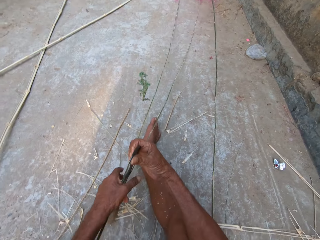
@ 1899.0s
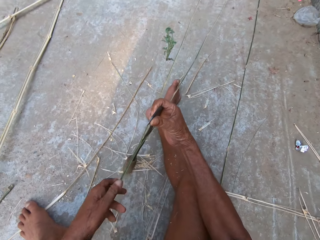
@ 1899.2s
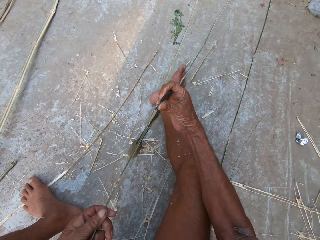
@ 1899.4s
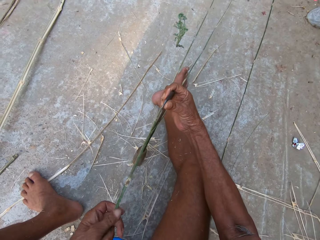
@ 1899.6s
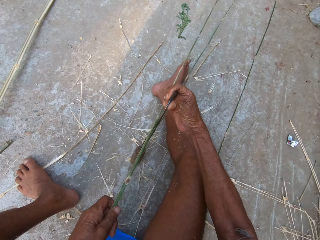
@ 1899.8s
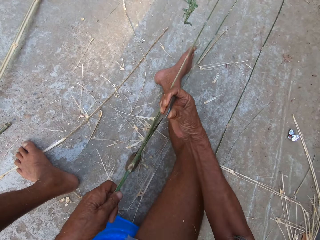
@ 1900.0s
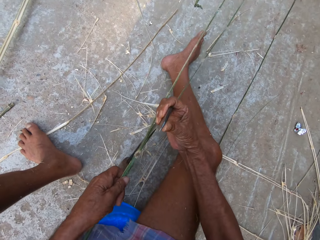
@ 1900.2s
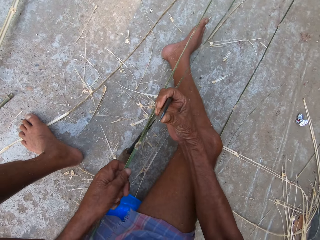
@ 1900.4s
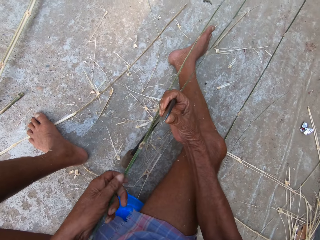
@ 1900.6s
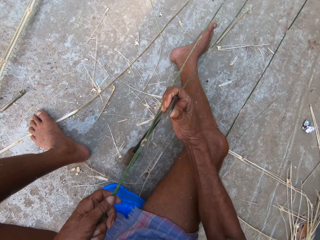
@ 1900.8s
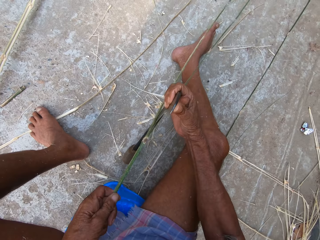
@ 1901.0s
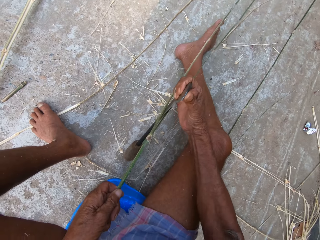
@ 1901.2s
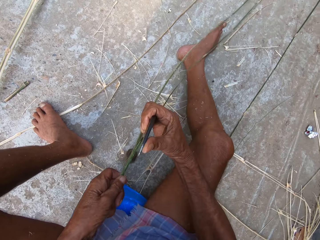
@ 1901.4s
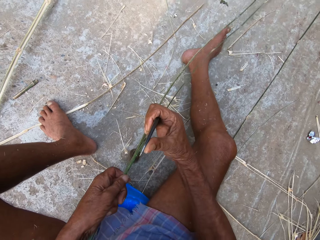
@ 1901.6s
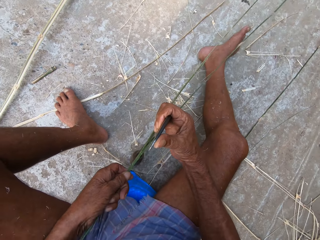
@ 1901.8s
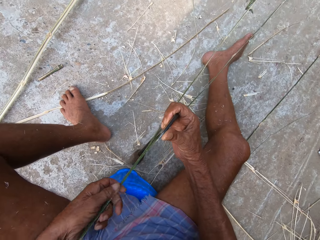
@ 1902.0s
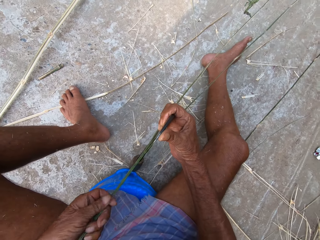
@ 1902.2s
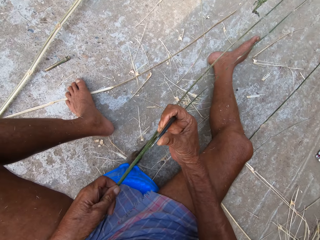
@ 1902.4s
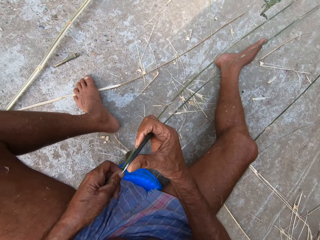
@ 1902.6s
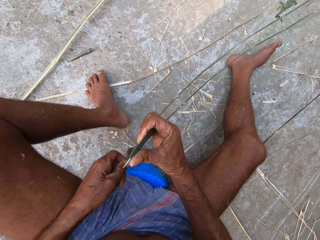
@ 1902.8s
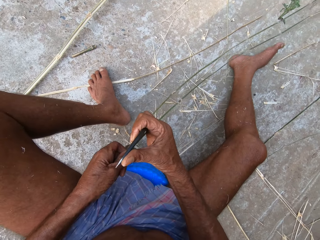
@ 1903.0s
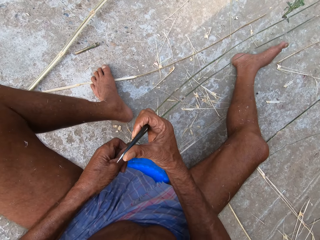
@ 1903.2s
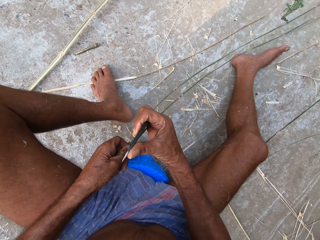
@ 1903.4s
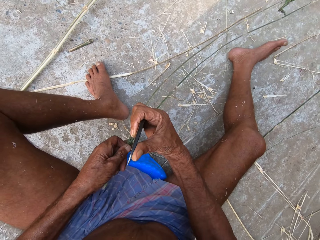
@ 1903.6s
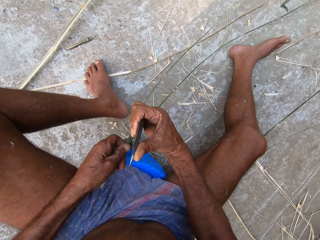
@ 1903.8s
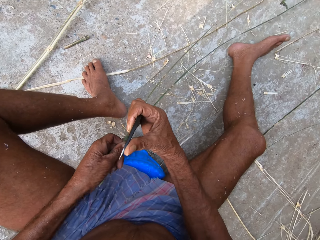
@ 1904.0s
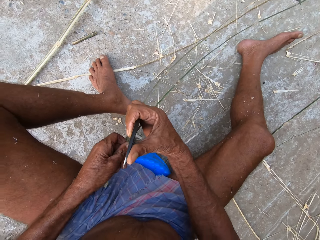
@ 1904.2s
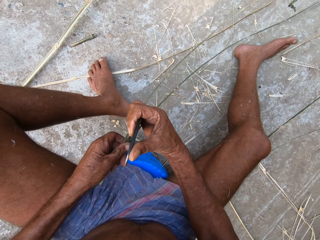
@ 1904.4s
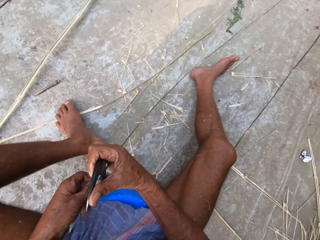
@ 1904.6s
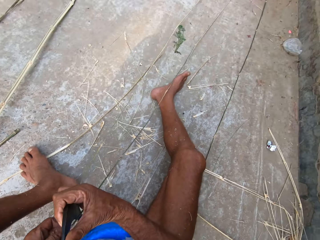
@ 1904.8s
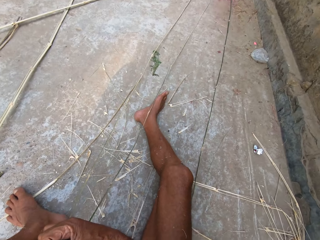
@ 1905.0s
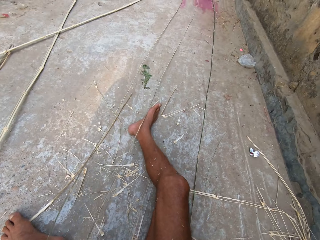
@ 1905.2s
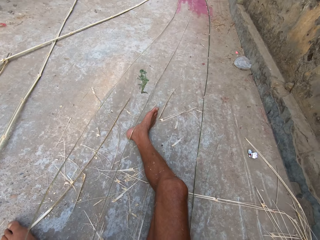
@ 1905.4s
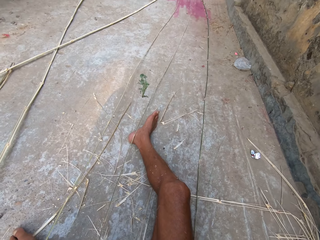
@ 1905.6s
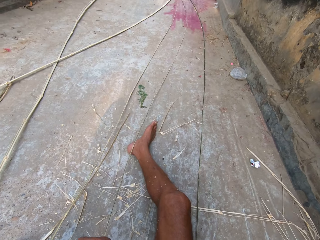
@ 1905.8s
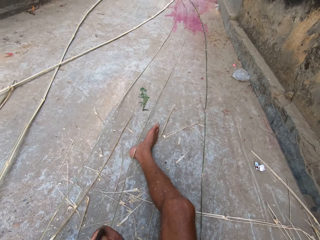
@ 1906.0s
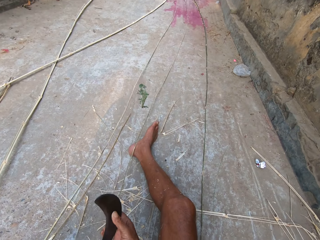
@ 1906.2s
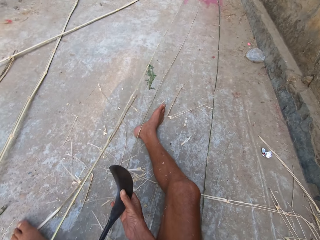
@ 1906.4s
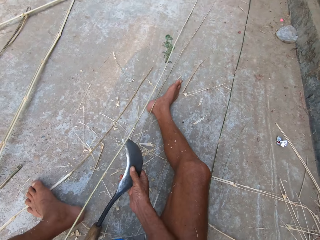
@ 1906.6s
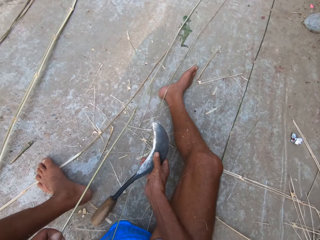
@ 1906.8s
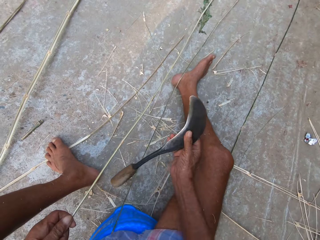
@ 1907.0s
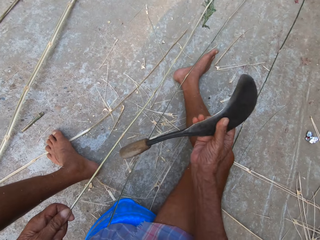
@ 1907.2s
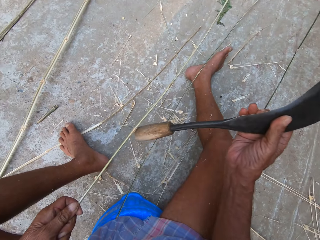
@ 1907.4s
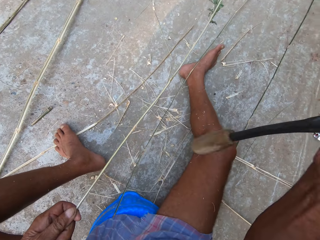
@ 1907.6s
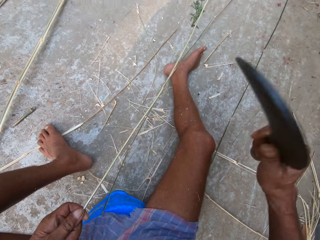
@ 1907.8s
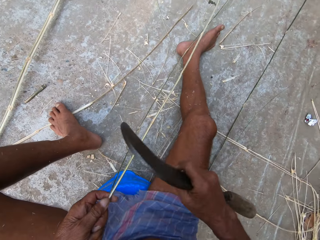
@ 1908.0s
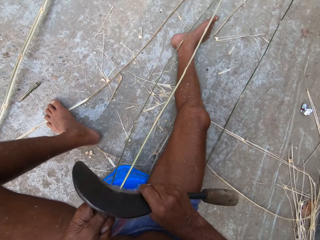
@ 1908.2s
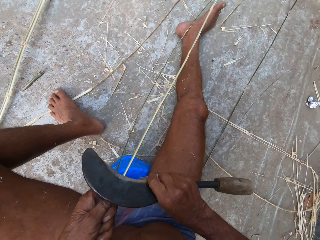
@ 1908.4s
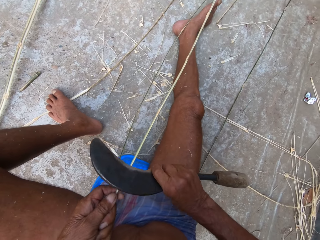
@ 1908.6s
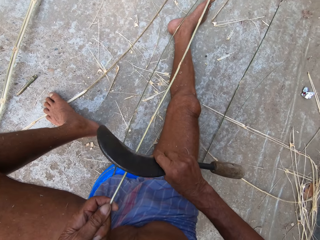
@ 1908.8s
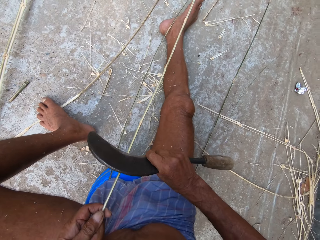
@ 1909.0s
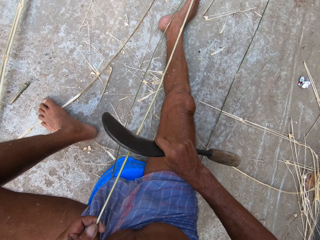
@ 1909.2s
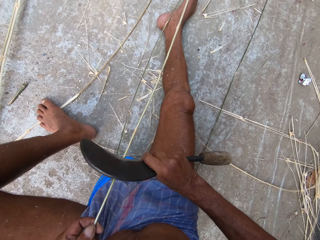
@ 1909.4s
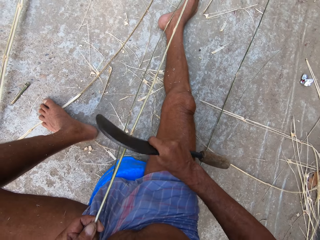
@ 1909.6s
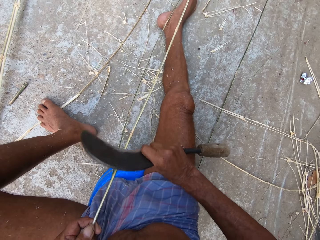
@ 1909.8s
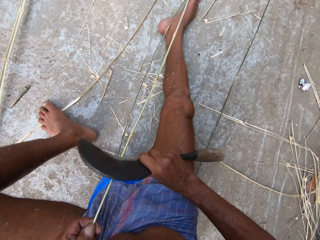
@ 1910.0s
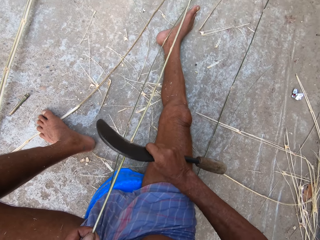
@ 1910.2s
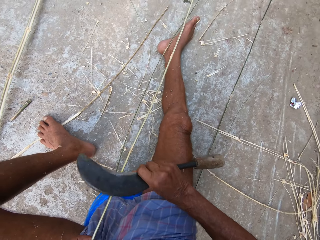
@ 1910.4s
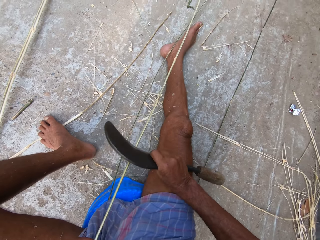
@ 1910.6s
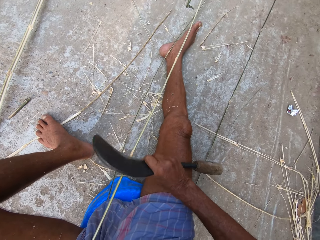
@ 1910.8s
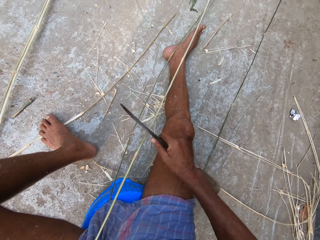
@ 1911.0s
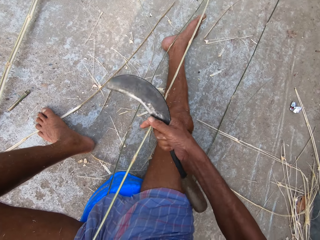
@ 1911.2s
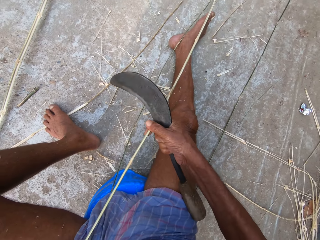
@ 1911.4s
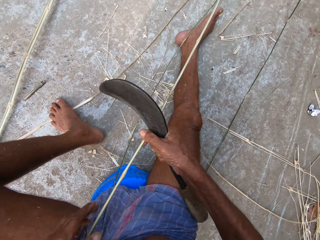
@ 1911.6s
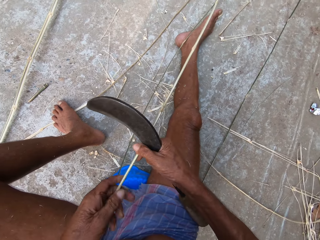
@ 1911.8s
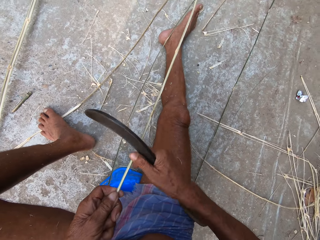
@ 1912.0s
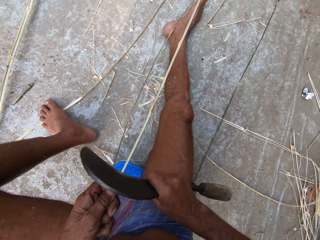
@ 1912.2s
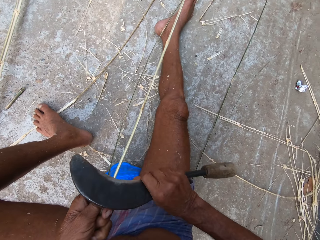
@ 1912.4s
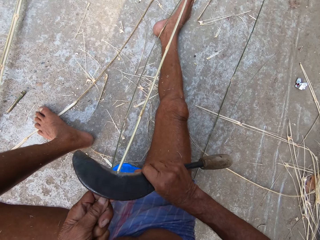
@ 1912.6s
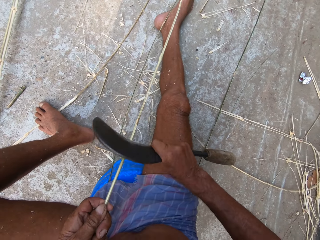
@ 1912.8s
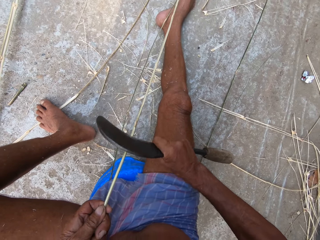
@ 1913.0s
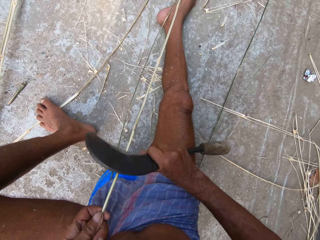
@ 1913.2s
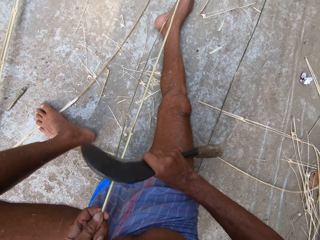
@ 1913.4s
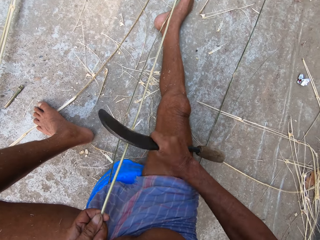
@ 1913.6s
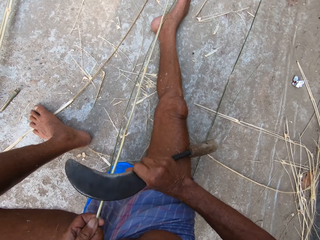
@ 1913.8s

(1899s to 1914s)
The camera wearer splits the bamboo stick with the sickle in his right hand. He scrapes the bamboo stick with the sickle in his right hand. He shapes the stick with a machete.

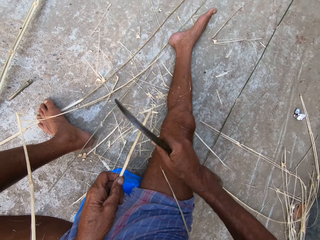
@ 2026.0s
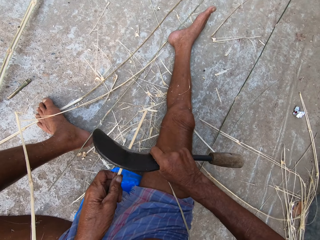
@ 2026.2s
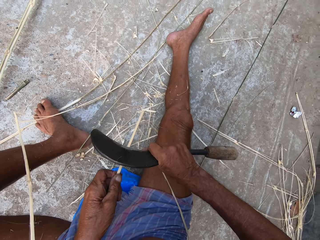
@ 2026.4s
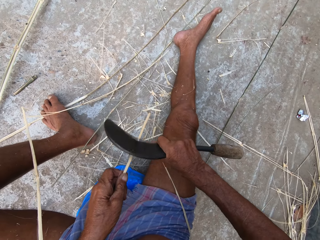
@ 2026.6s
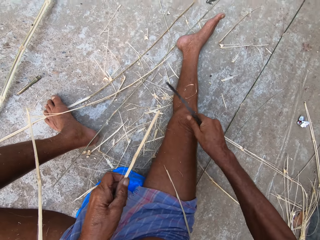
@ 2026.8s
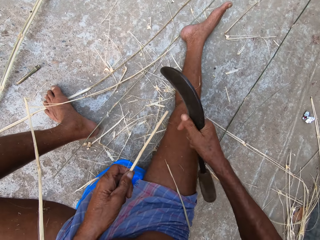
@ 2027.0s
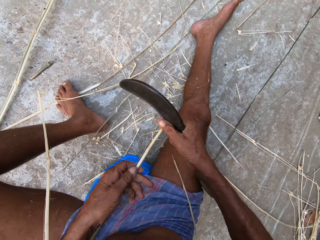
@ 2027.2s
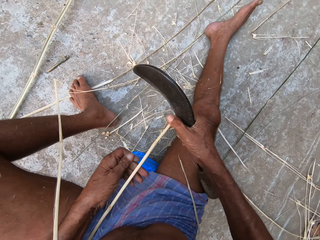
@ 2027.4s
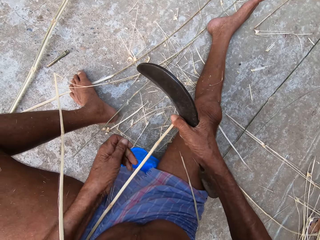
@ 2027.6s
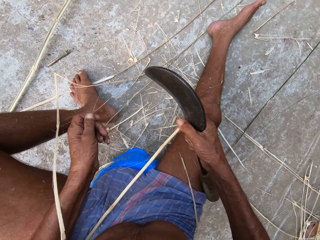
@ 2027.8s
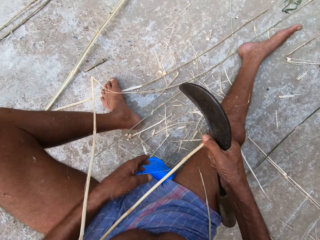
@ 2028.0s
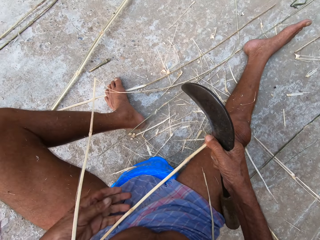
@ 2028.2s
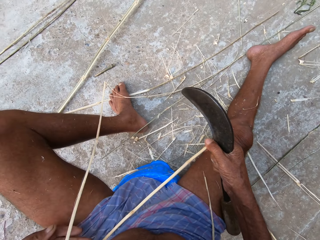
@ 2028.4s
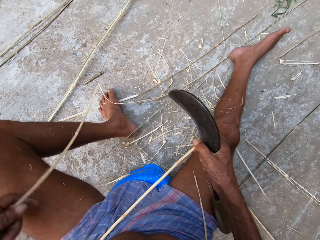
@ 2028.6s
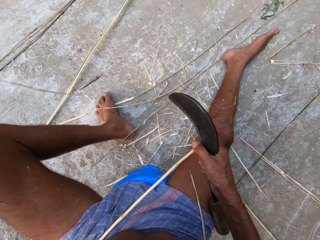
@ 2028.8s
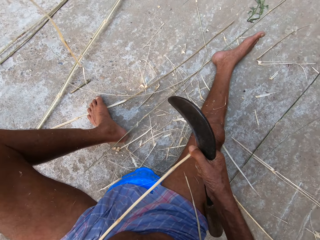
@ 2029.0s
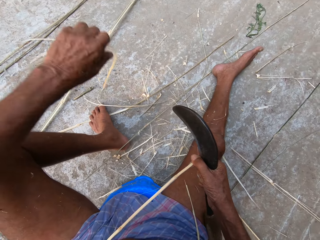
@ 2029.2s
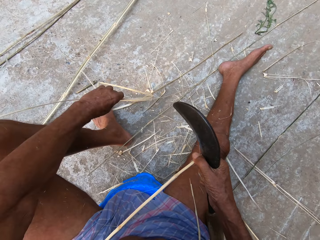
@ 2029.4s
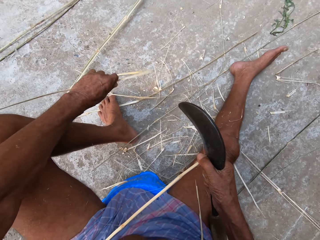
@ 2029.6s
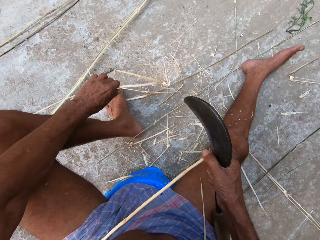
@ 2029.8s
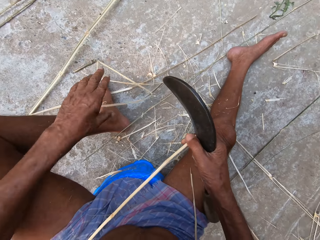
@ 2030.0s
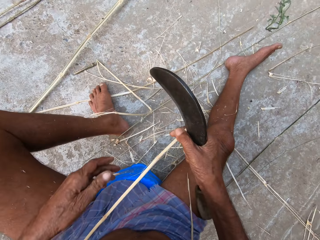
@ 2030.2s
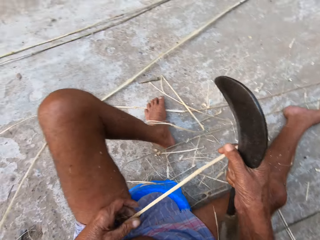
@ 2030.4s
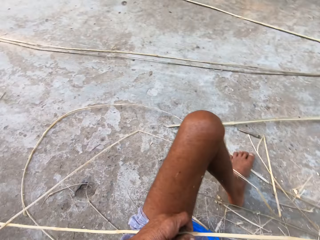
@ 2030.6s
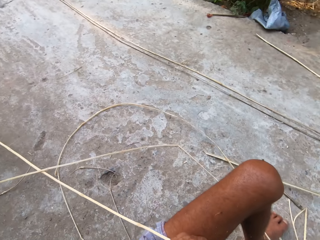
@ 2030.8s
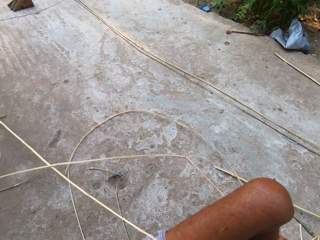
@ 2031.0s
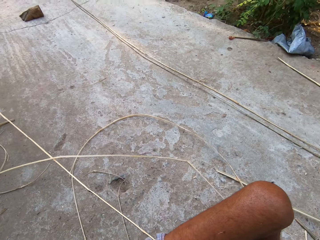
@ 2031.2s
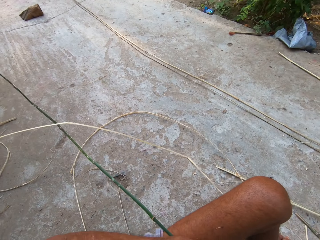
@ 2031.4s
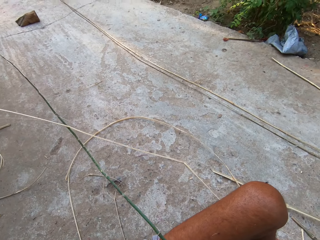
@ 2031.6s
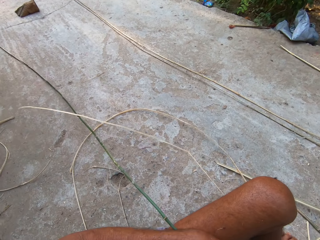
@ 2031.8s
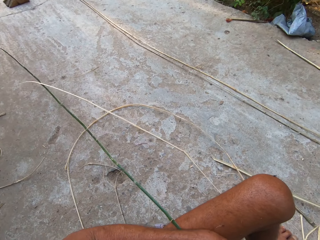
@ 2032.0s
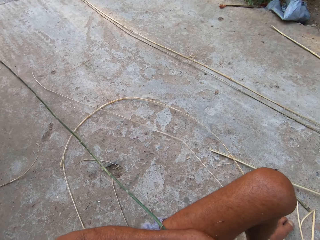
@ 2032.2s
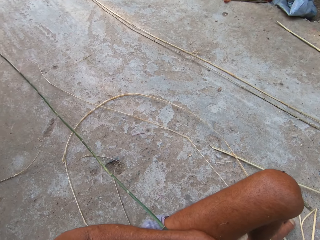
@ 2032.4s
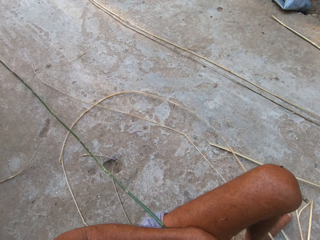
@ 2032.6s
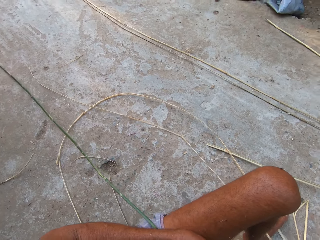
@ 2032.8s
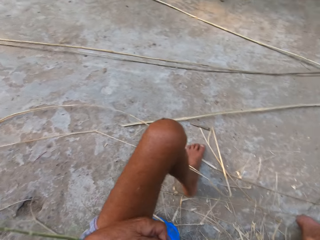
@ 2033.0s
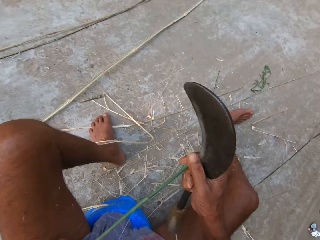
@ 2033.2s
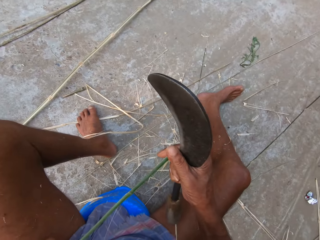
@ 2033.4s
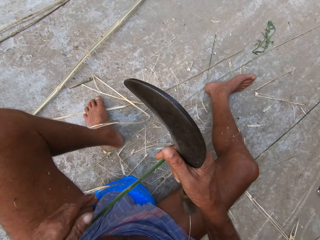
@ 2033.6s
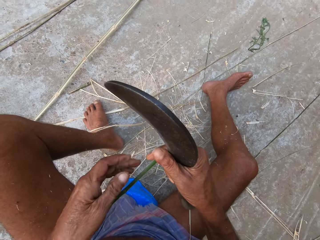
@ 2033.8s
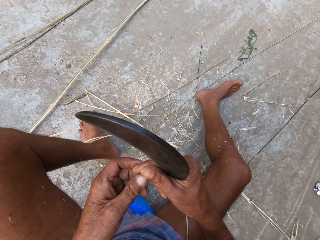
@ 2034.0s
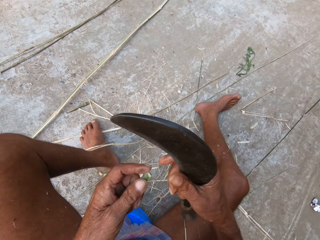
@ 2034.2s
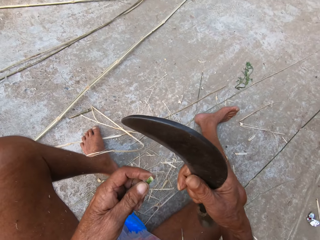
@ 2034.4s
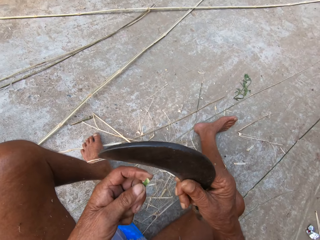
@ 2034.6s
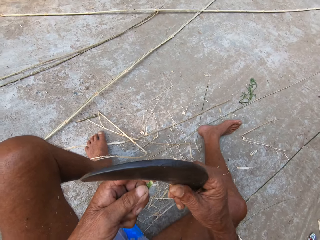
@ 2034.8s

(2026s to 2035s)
The camera wearer removes fiber from the bamboo stick with his left hand. He picks peelings from the bamboo stick with his left hand. He drops the peelings from the bamboo stick in his left hand. He turns the bamboo stick with his left hand.
